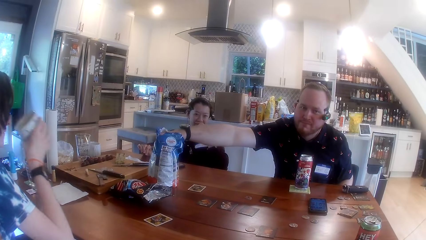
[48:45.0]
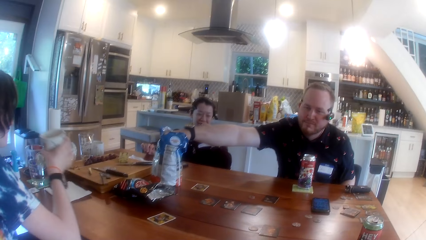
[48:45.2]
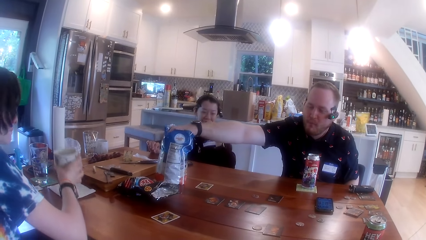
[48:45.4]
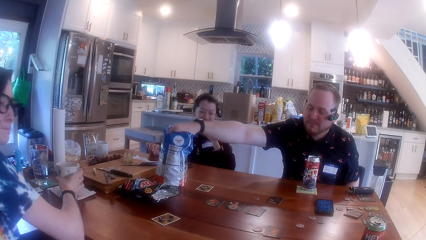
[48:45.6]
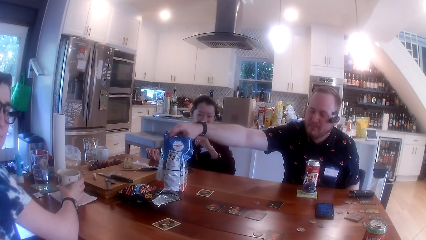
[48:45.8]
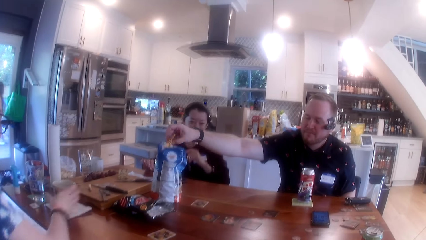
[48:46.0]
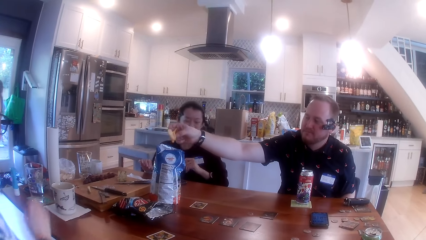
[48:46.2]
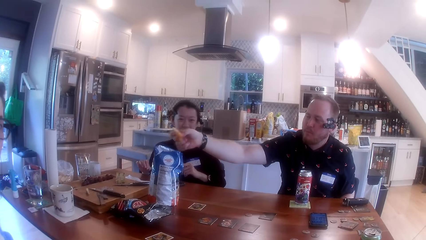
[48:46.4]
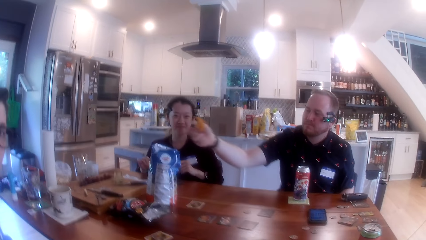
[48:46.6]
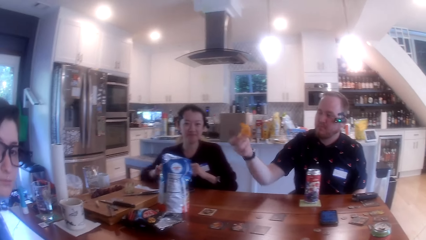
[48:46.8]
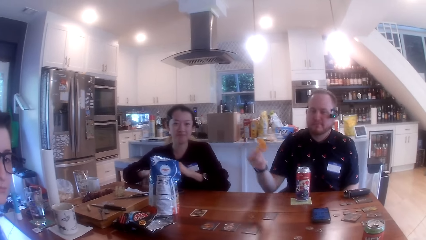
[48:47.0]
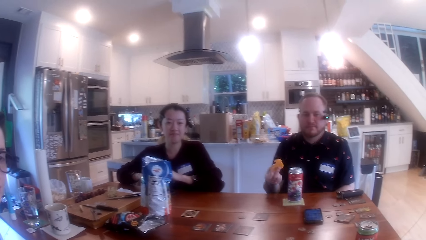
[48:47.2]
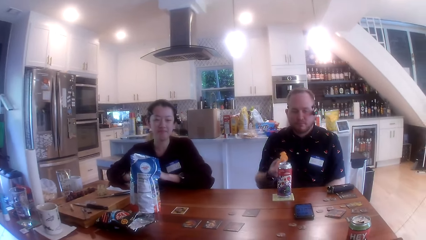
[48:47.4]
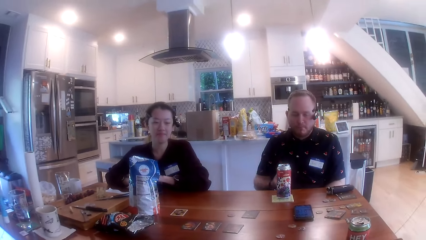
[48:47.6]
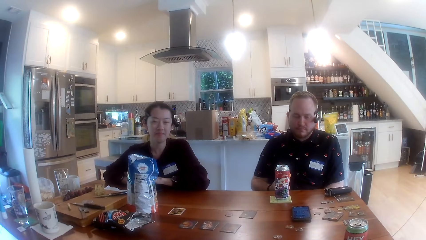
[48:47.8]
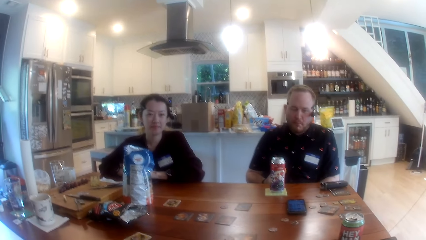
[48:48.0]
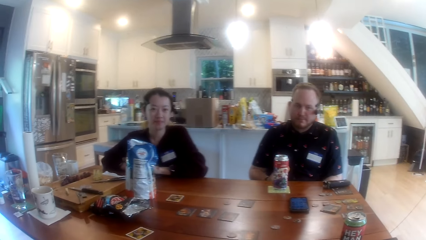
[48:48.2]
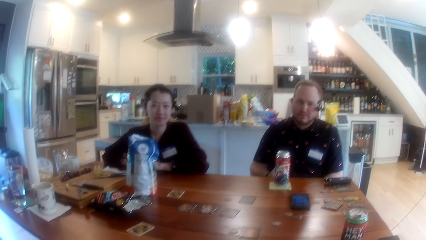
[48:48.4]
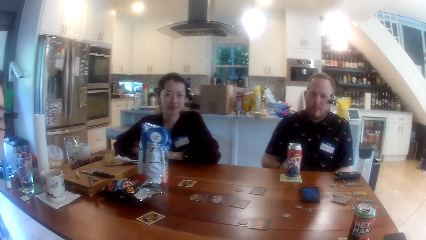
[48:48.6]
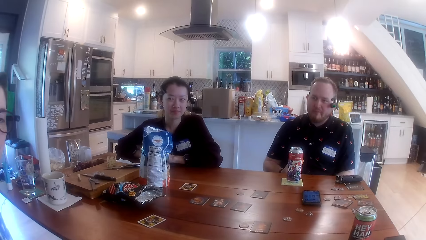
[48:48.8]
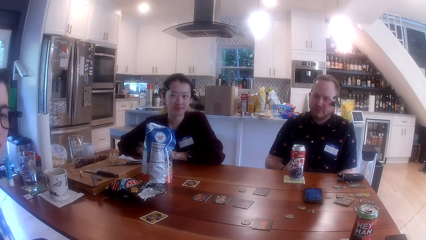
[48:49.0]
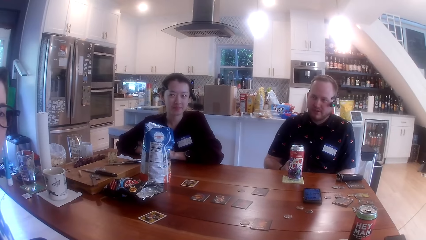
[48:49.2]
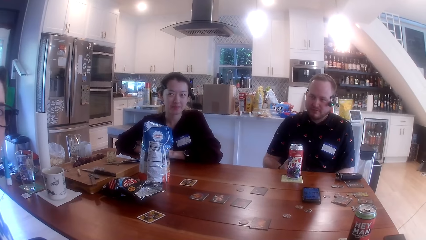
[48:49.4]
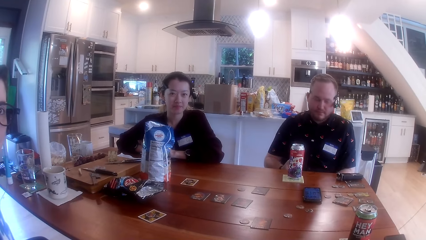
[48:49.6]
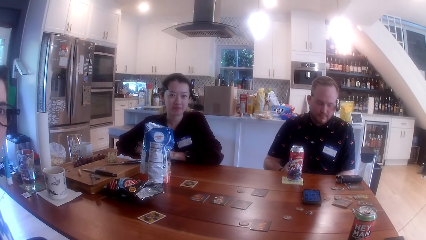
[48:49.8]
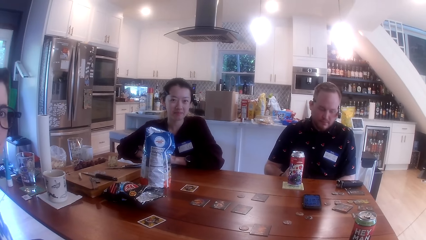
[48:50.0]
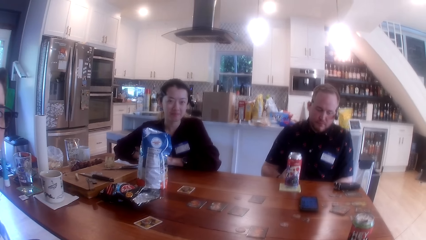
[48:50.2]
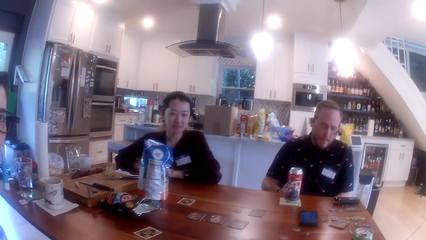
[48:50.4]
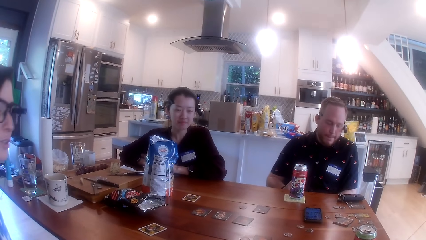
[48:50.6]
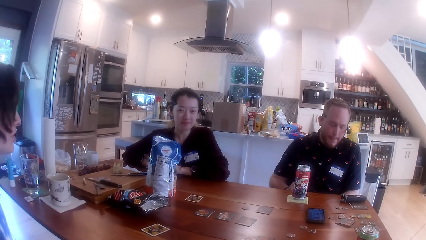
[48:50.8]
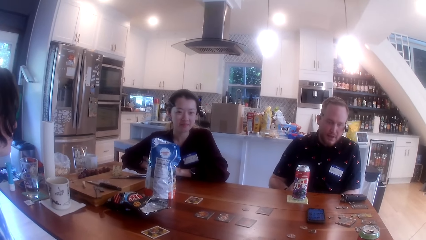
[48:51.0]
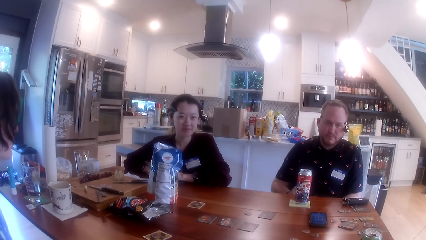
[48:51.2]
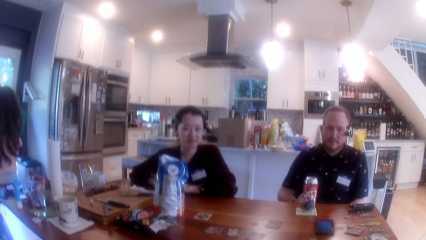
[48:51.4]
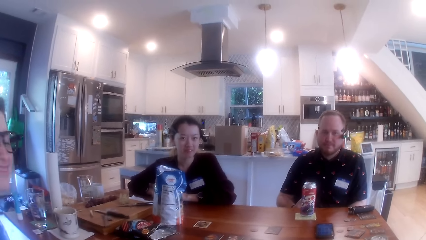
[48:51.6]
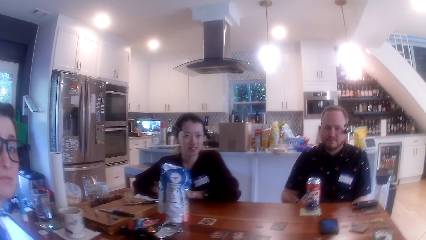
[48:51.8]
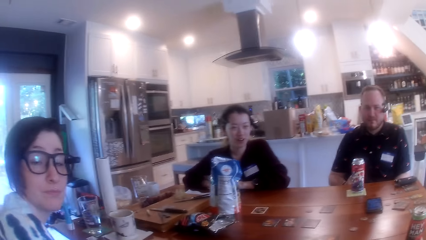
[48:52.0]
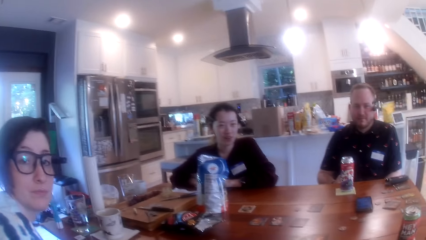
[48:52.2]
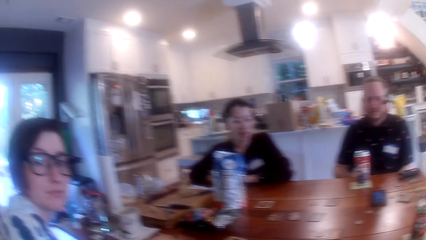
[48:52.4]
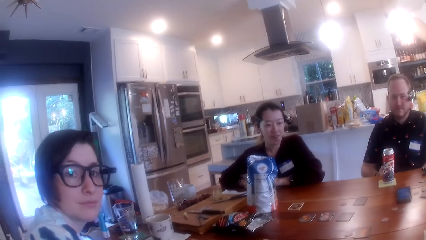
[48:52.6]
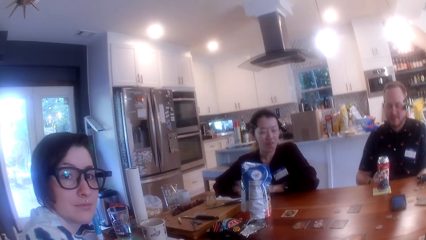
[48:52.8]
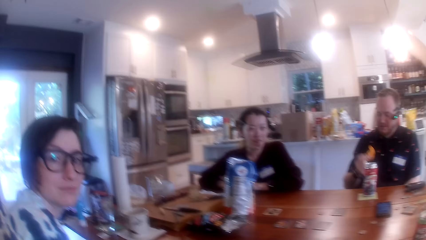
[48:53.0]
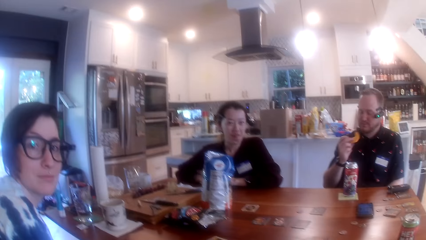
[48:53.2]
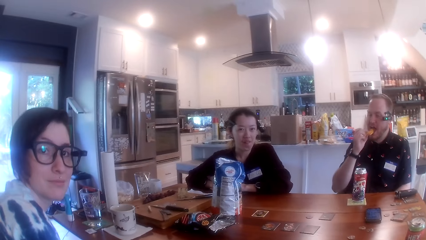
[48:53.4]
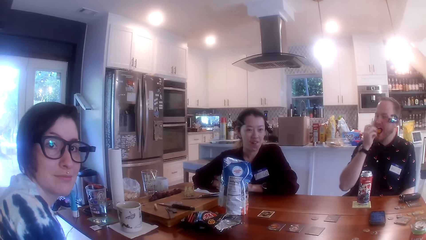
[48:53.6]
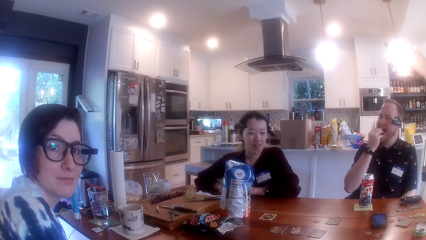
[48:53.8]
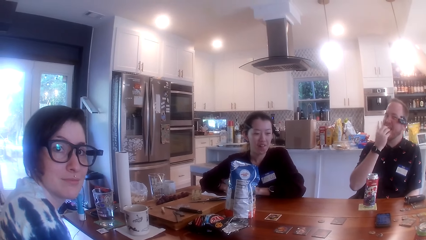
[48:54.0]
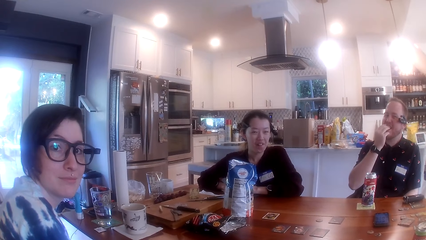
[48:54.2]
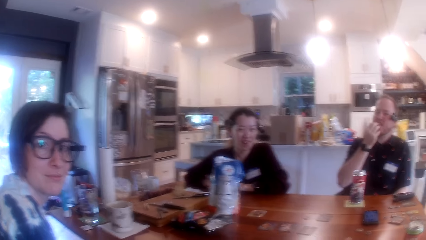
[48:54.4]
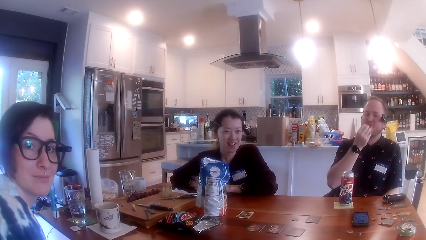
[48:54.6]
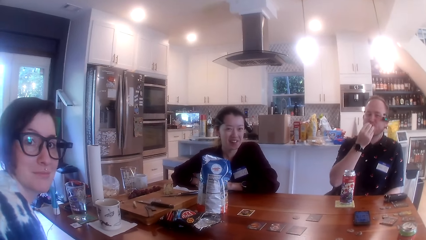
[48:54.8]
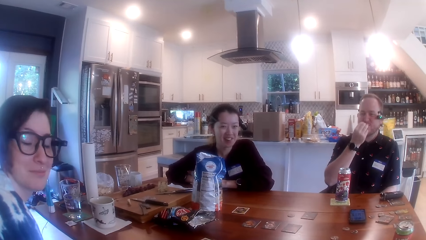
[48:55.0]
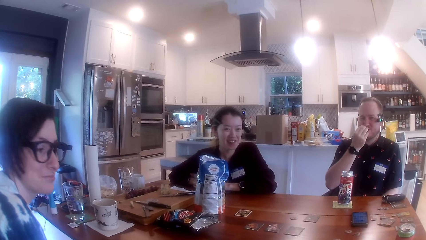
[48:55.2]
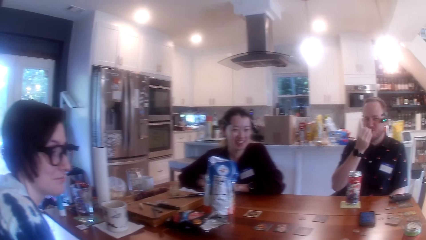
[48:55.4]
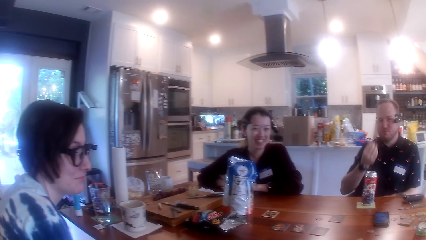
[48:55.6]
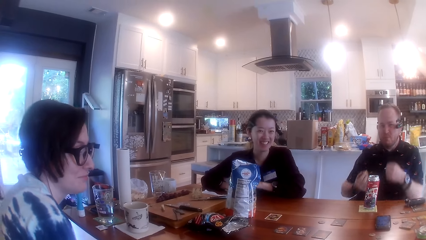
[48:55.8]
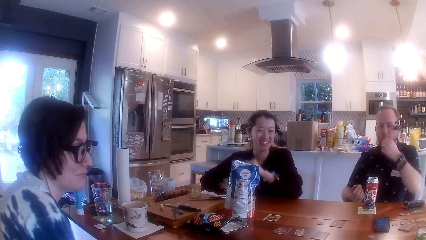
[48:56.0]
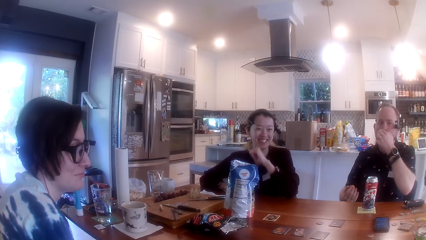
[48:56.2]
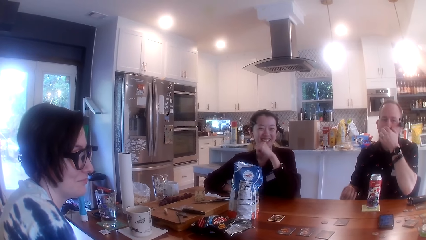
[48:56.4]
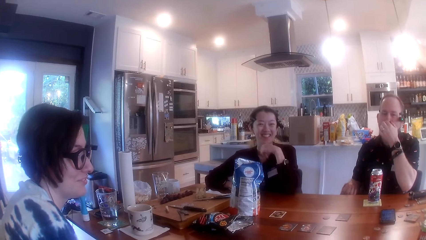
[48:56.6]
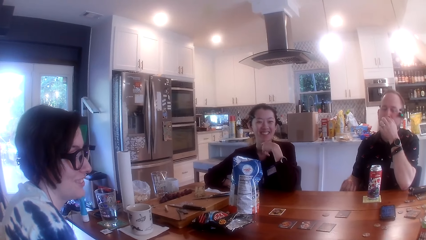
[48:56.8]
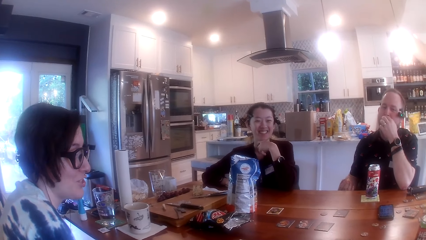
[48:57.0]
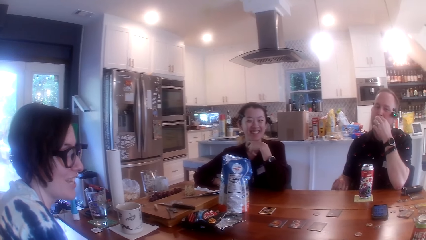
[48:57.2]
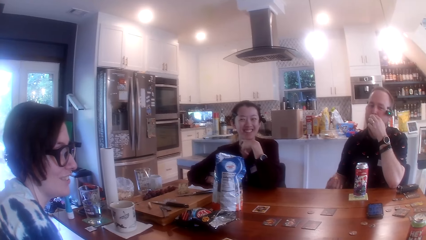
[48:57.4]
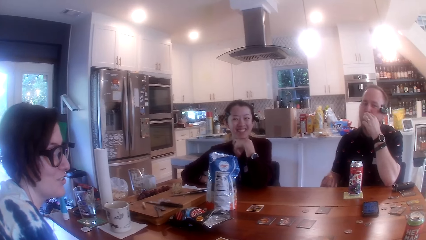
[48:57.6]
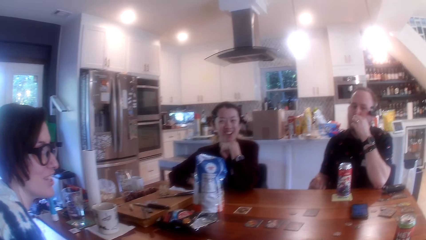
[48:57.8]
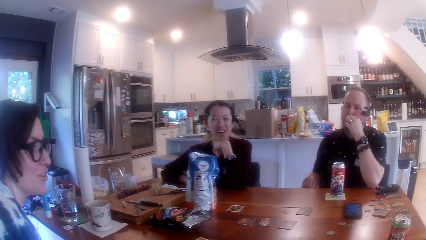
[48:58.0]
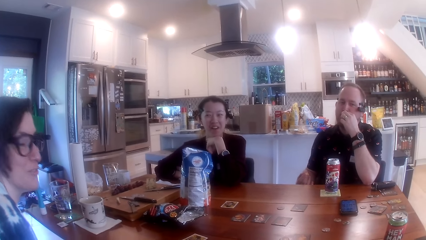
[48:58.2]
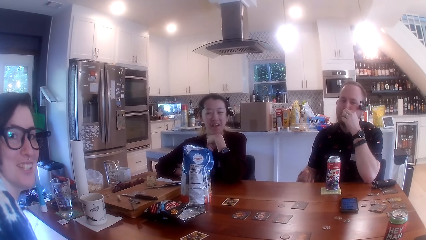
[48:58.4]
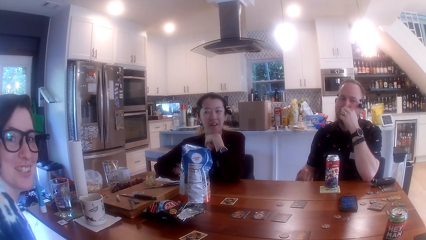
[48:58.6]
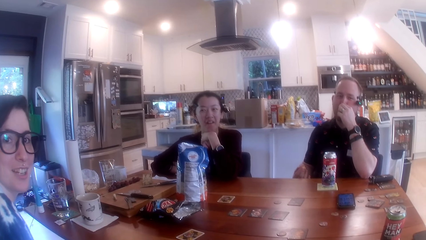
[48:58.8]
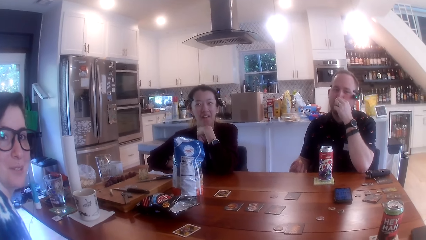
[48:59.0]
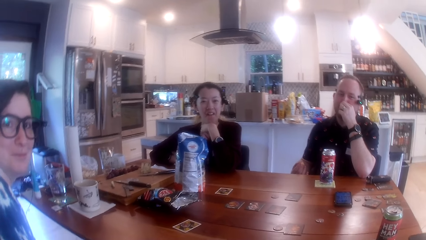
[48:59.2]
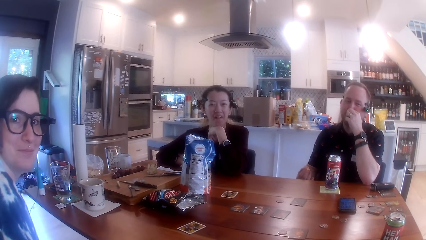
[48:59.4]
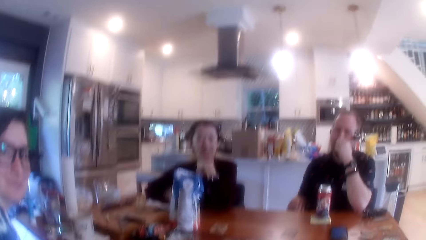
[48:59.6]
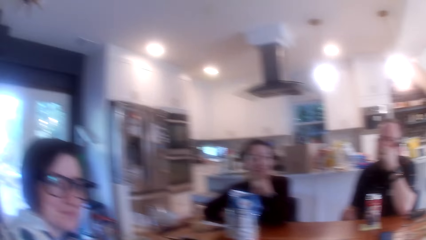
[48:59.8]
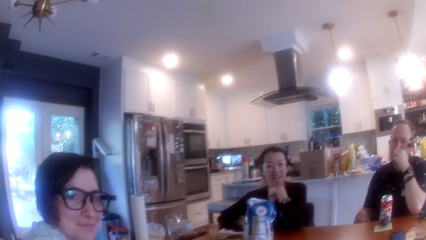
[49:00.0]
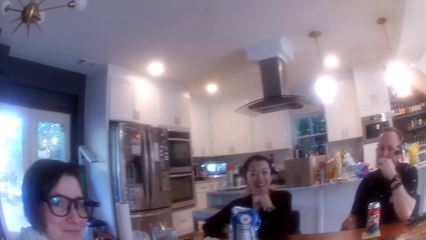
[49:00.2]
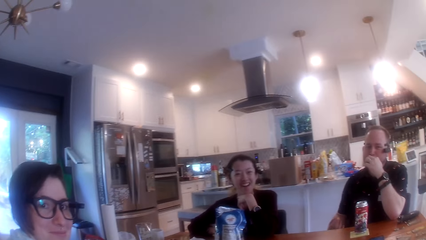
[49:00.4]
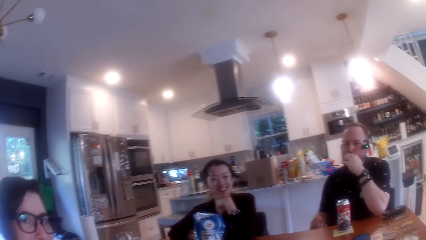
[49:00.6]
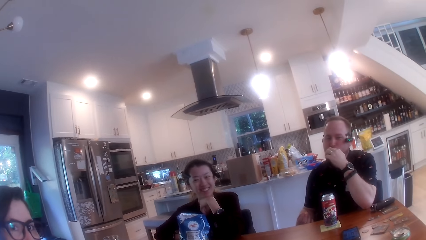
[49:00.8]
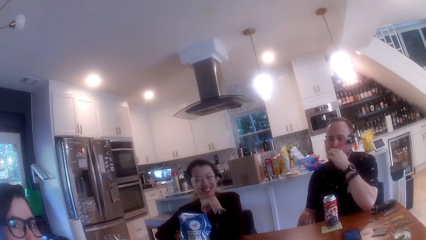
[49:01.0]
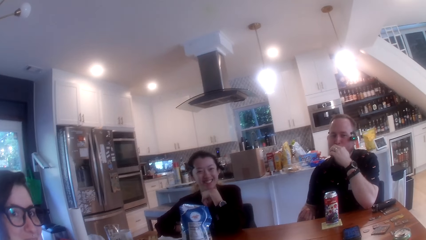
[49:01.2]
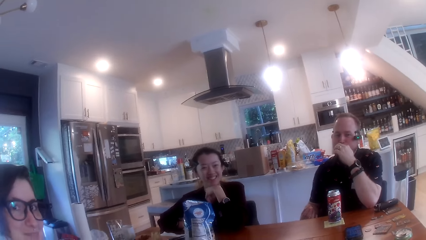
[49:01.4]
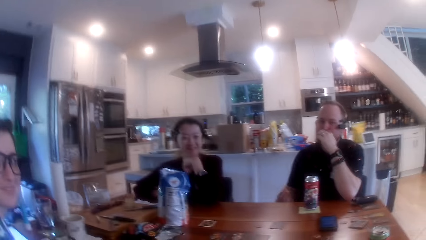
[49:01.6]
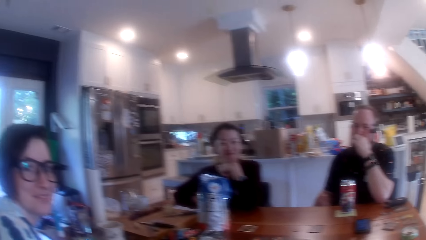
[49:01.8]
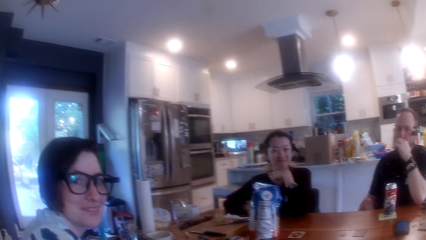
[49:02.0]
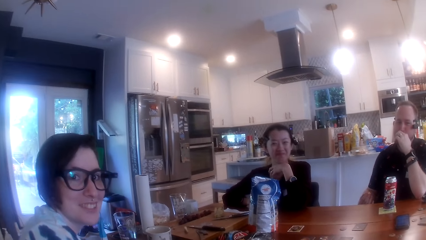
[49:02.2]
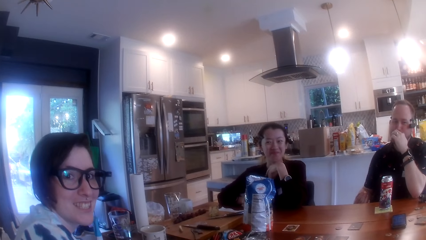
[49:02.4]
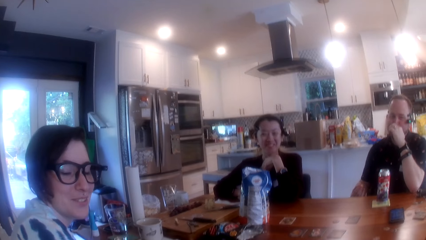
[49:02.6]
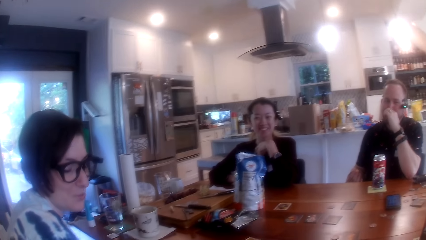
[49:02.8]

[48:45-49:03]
A woman drops the cup of coffee on the table with her right hand. The camera wearer interacts with the people at the table. A man picks the cookie or chips from the packet. The camera wearer converses. The man puts the chips in his right hand into his mouth and covers his mouth with his left hand. The woman converses. The camera wearer converses.
